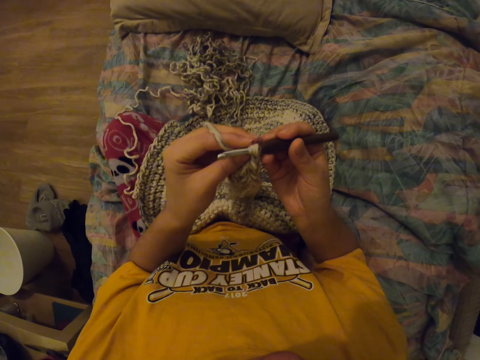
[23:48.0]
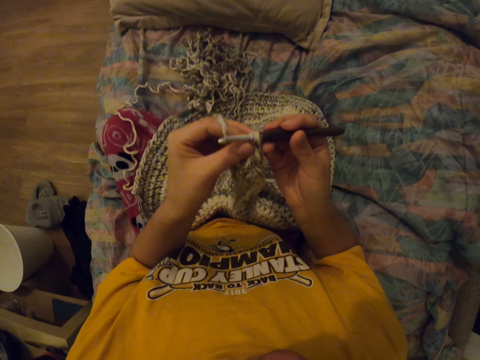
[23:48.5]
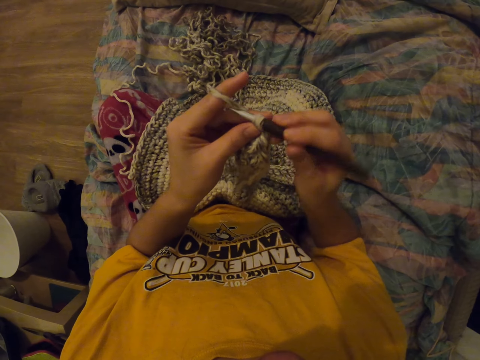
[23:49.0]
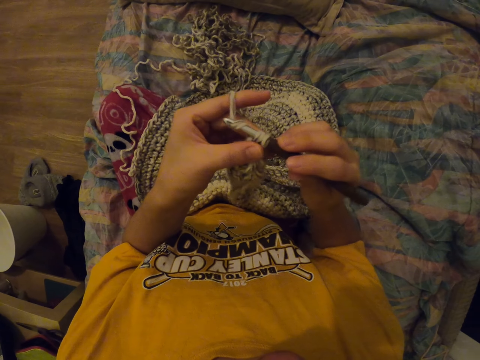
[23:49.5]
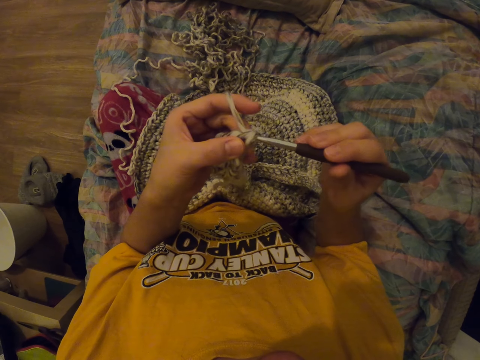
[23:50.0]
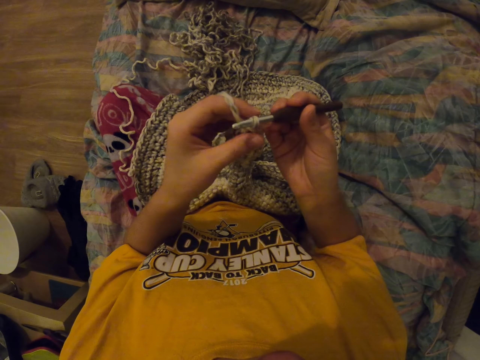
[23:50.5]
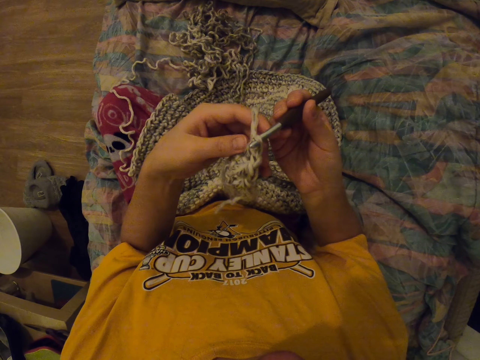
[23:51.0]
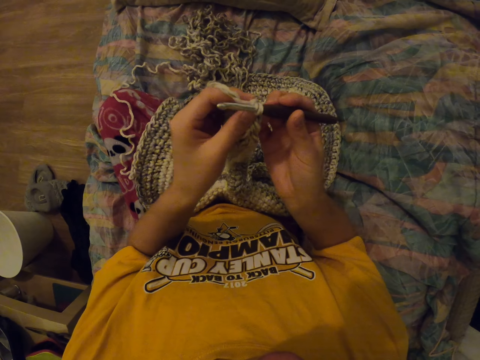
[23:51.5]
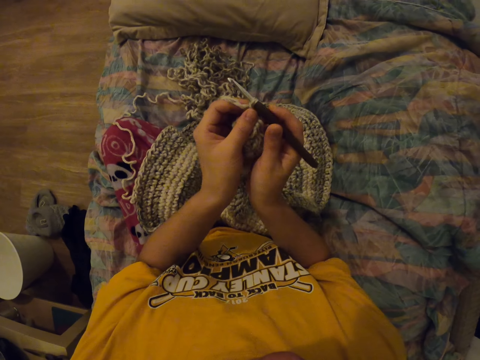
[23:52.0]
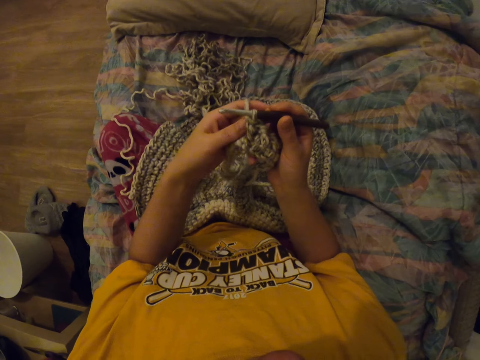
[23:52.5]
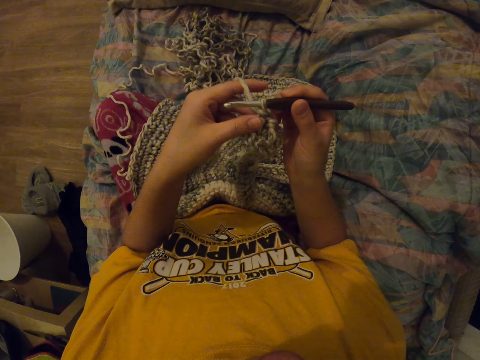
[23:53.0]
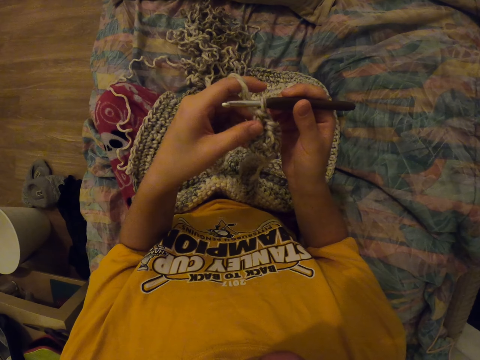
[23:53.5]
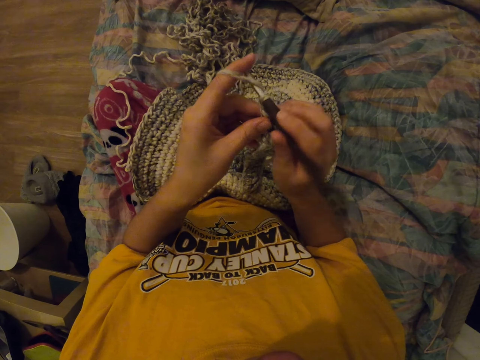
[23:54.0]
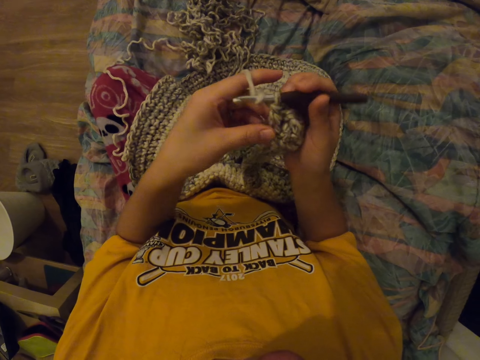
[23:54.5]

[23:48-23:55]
The camera wearer knits fabric with a yarn and a crochet hook.

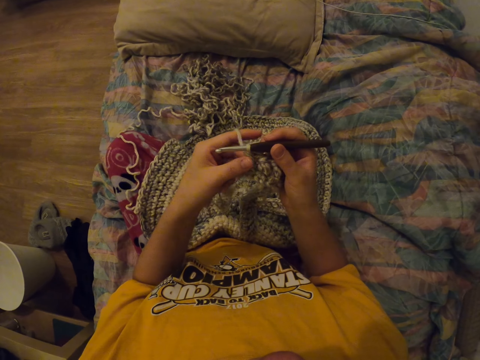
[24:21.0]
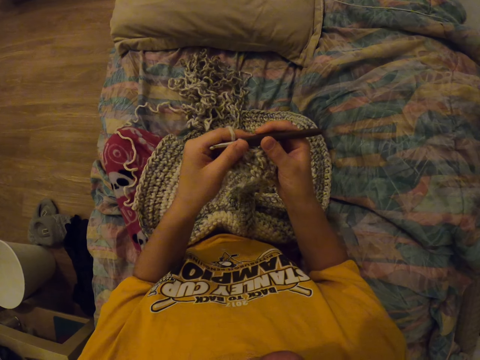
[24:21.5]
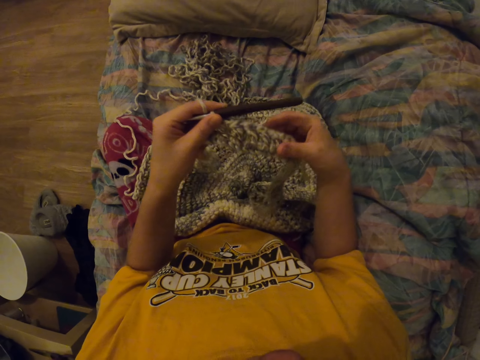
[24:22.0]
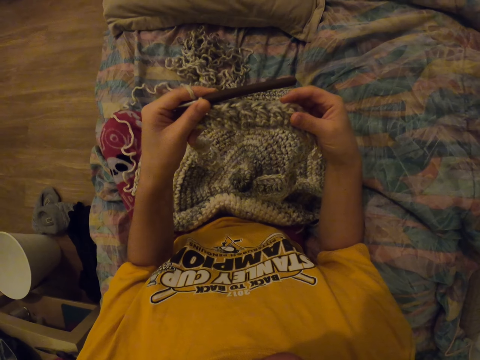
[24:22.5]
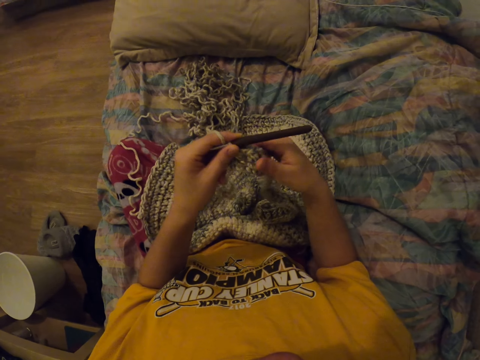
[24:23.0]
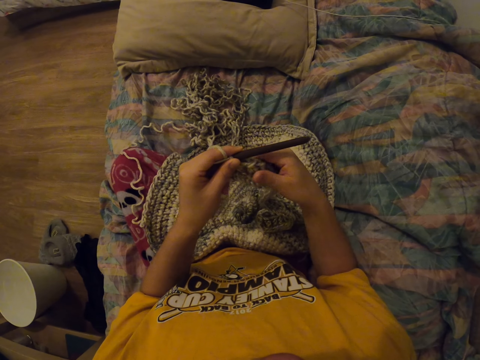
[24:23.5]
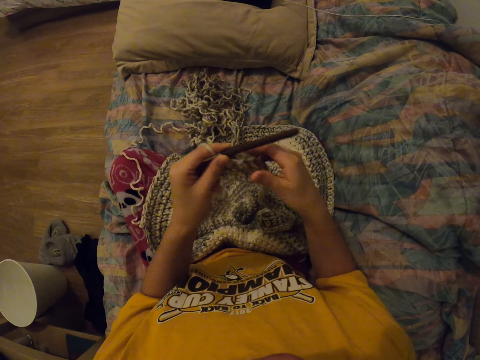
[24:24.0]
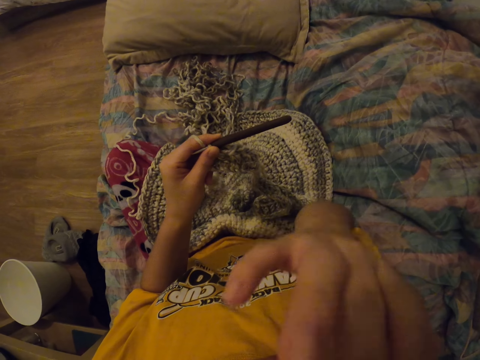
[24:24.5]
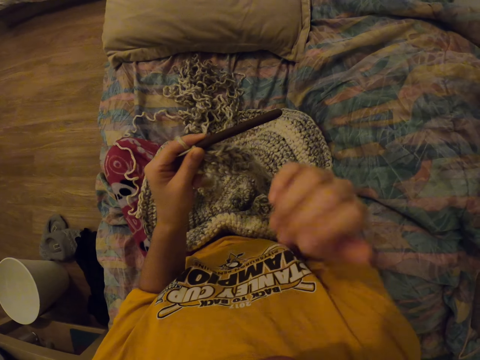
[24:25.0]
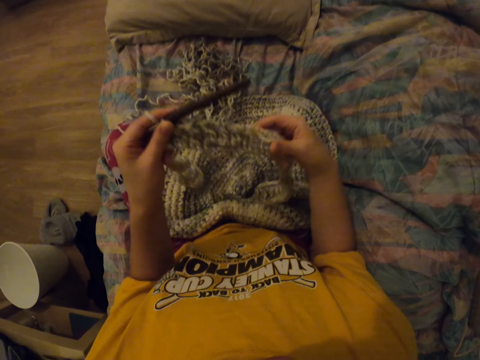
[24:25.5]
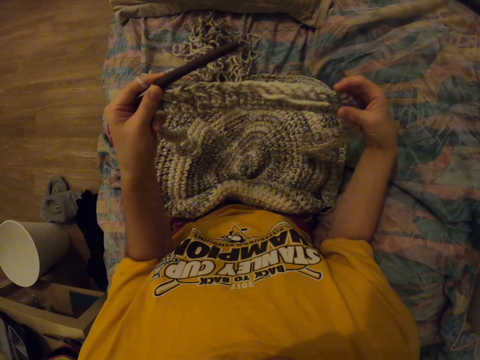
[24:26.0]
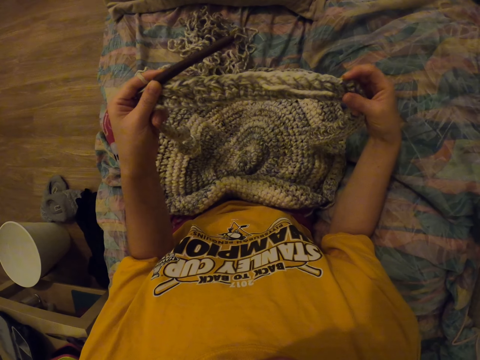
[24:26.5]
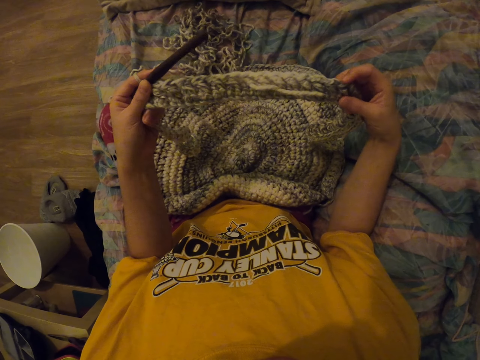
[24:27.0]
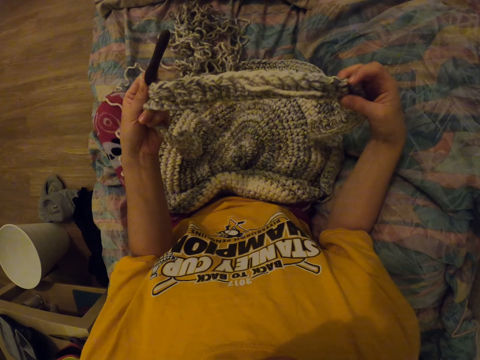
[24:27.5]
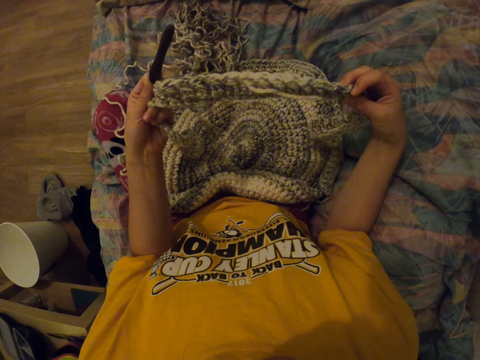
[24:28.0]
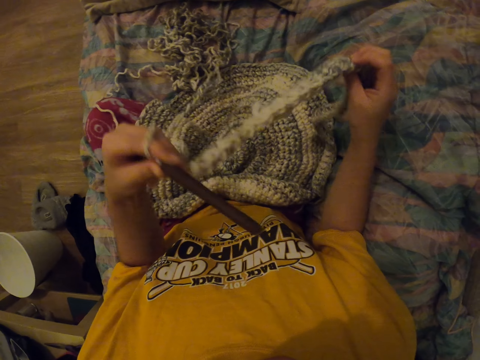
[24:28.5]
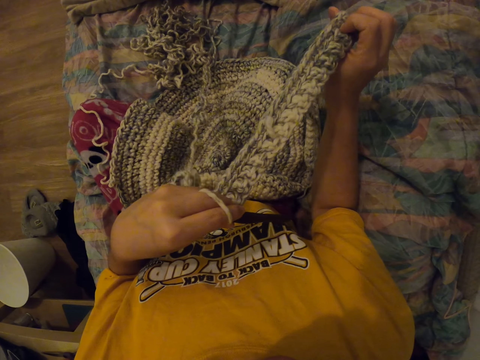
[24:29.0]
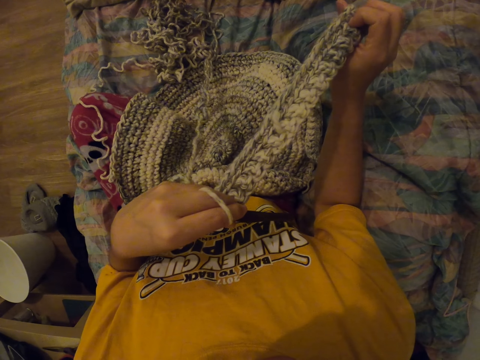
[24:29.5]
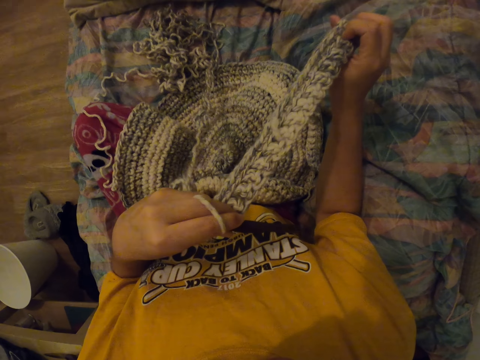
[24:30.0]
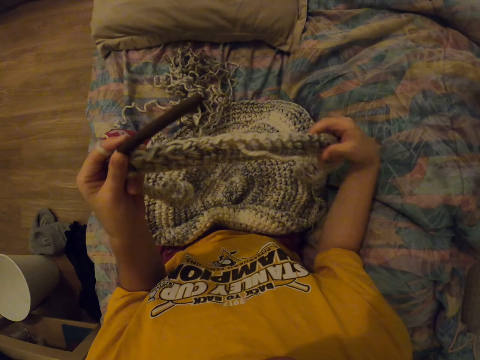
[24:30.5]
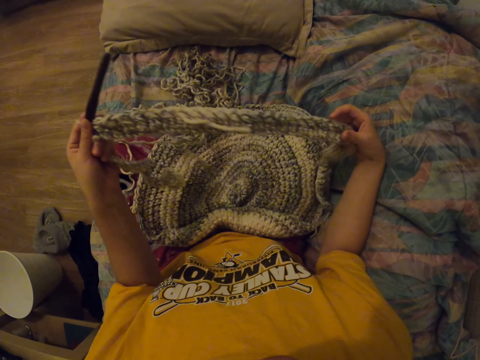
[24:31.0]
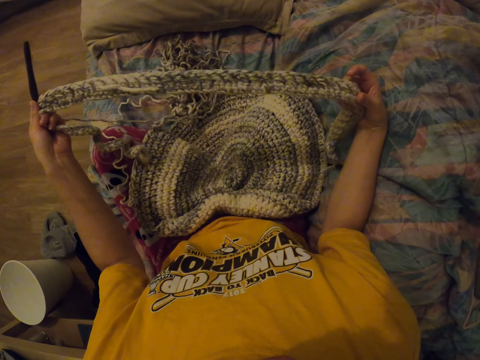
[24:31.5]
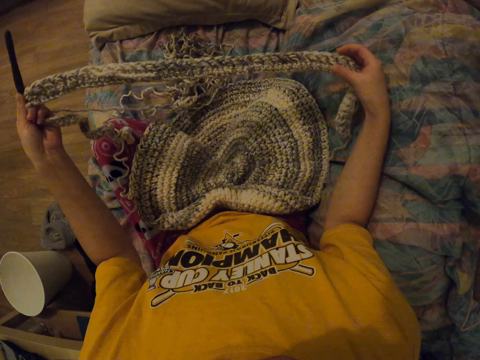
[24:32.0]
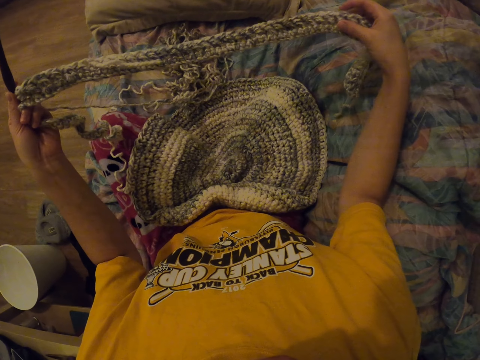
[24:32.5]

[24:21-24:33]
The camera wearer pulls the bag. He lifts his hand and puts his hand down. He pulls the bag. He looks at the fabric.

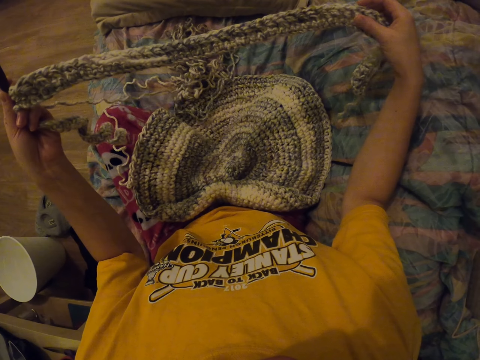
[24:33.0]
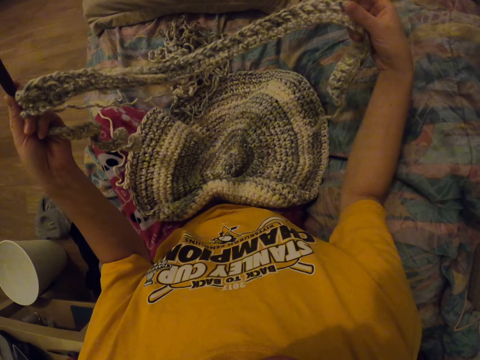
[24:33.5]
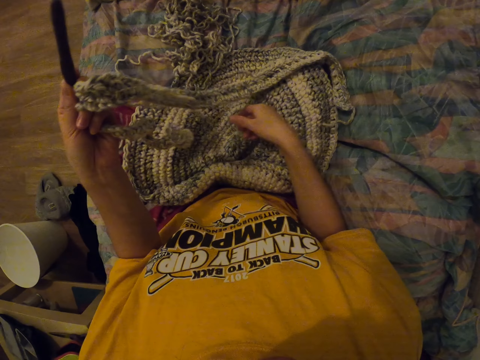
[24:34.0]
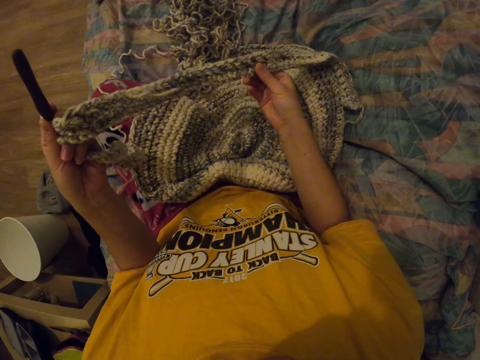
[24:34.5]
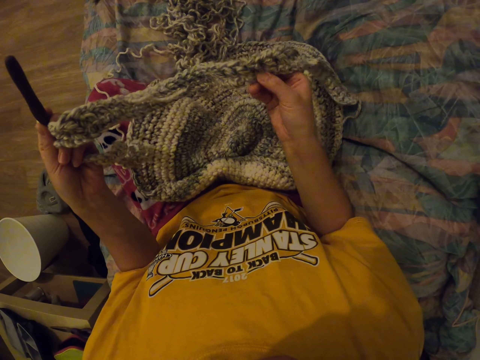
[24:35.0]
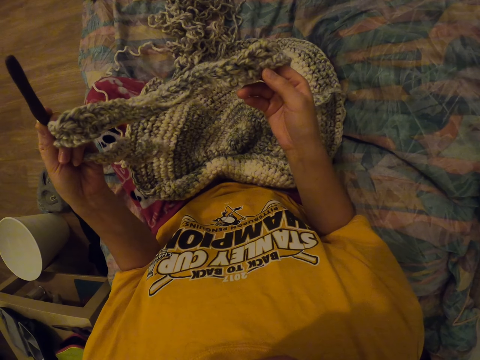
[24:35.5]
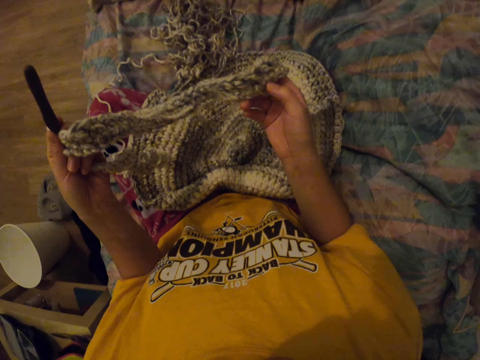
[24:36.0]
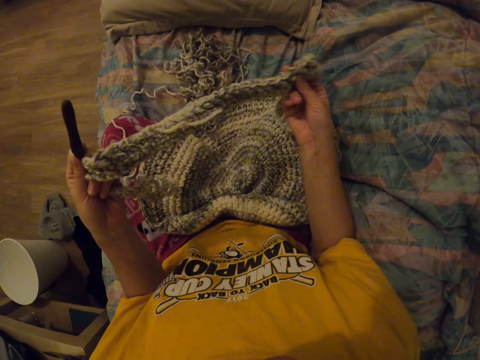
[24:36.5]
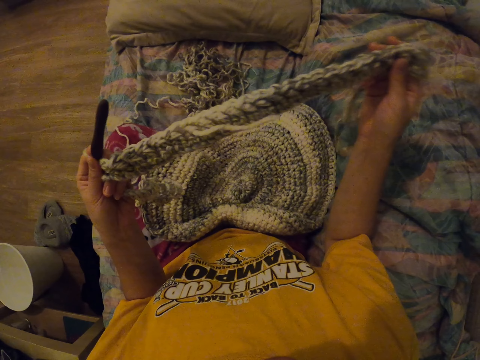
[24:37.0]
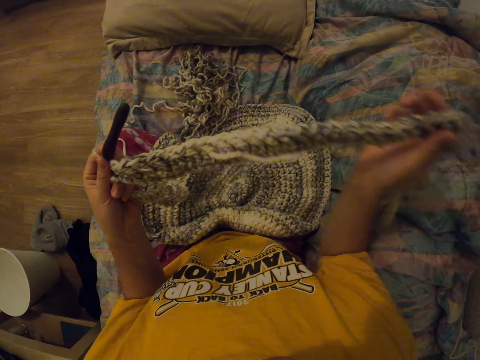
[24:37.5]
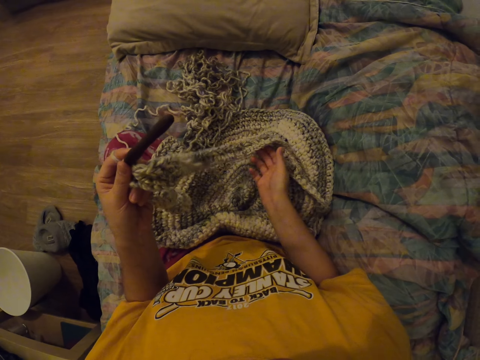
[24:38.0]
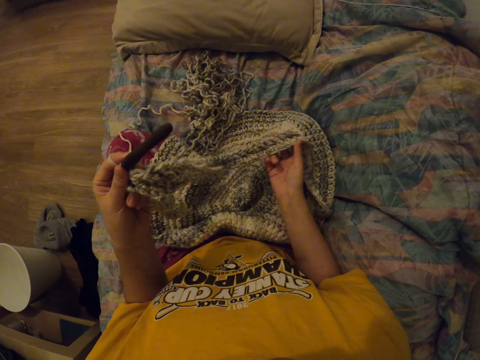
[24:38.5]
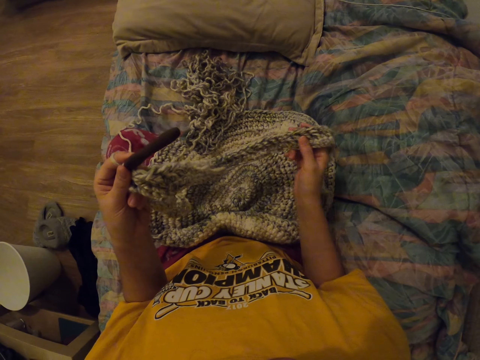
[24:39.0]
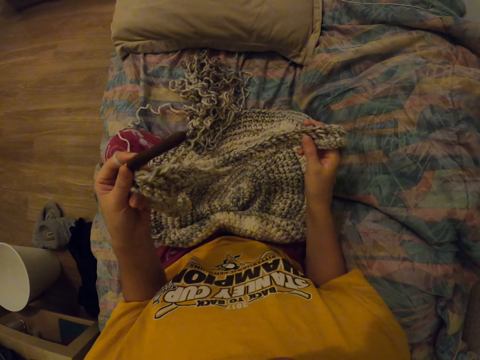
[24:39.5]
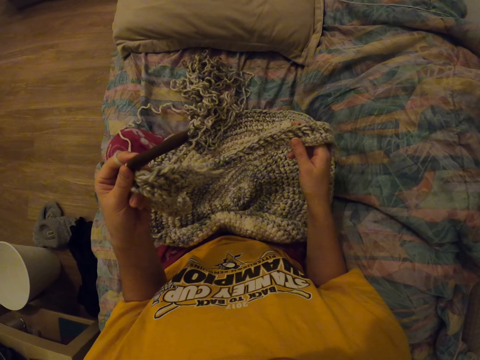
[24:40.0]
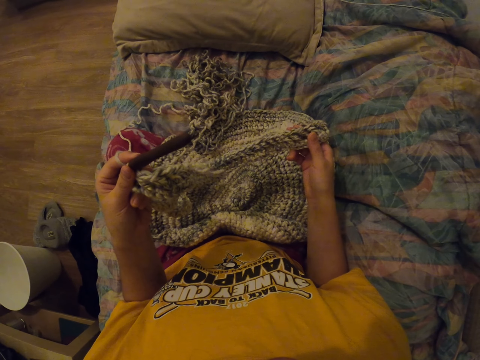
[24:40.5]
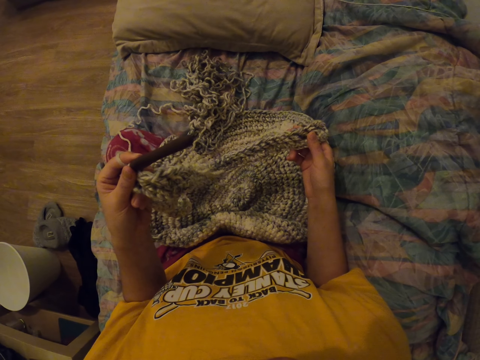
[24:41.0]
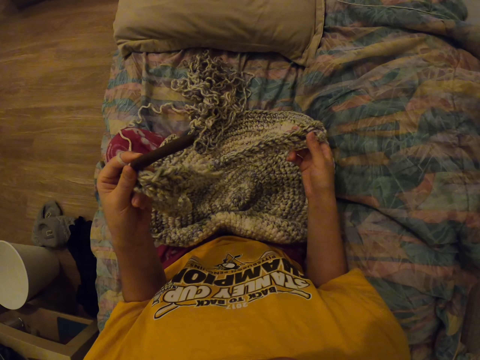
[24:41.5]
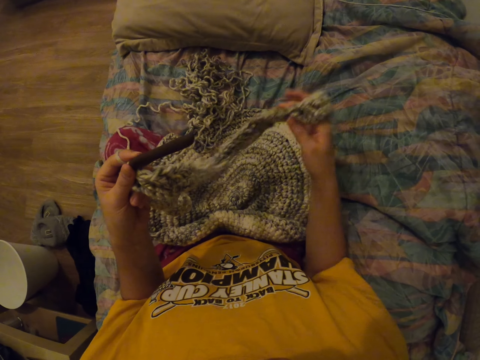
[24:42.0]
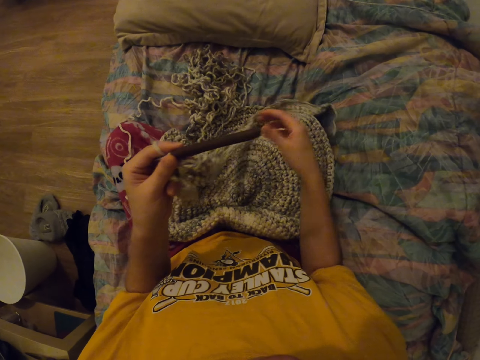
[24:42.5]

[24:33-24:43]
The camera wearer touches the bag.
